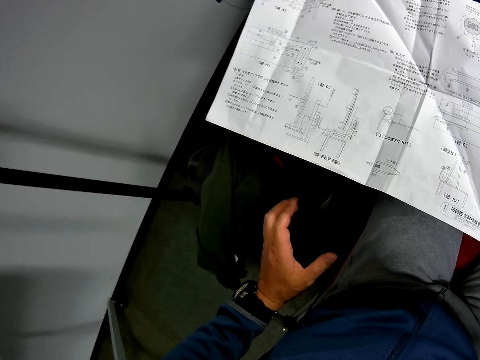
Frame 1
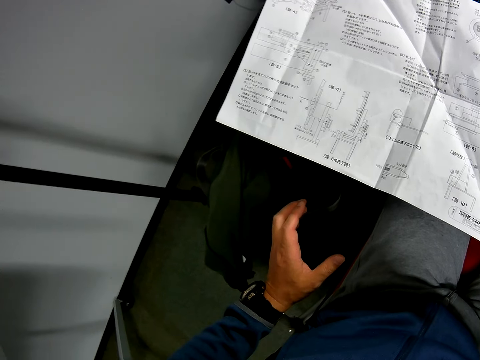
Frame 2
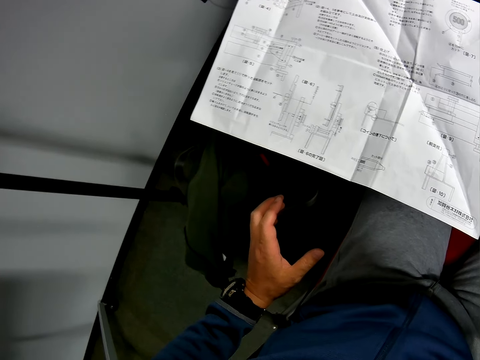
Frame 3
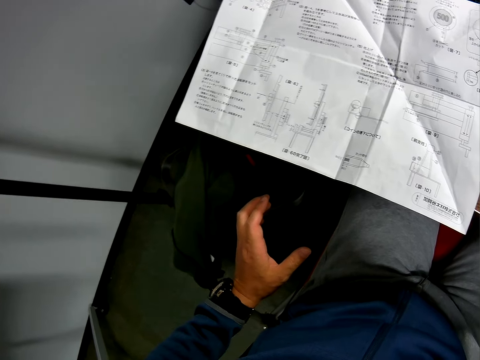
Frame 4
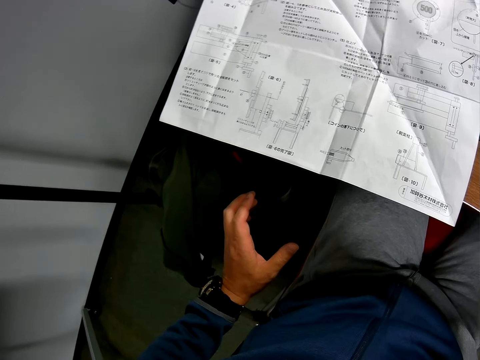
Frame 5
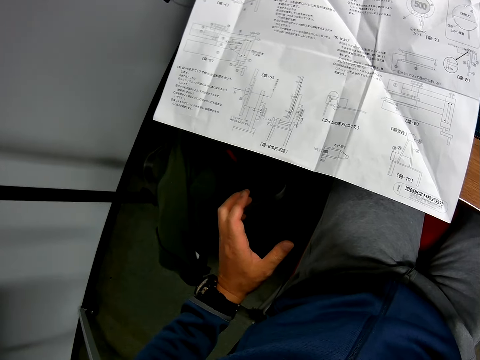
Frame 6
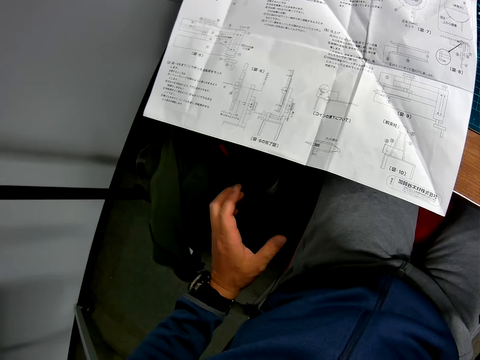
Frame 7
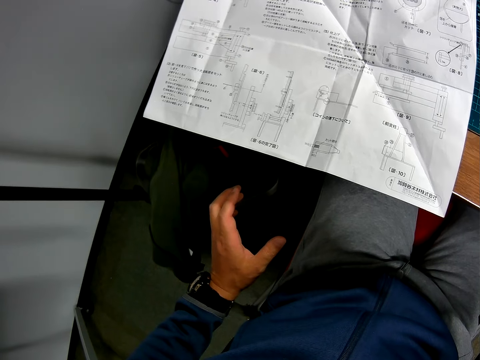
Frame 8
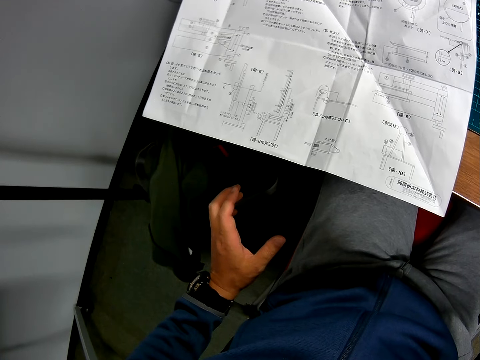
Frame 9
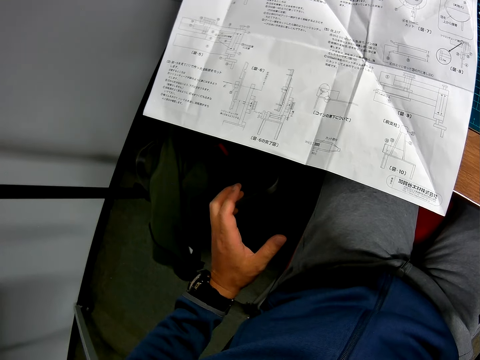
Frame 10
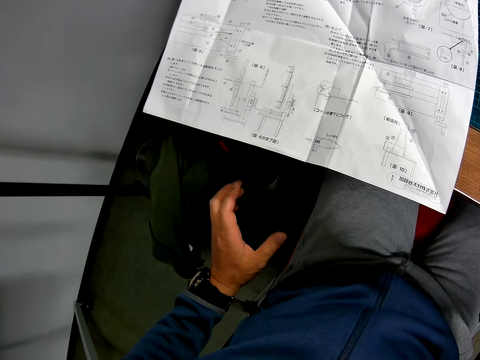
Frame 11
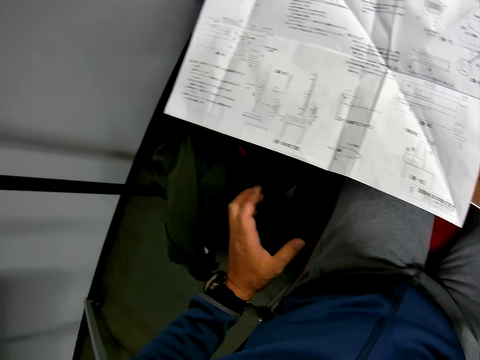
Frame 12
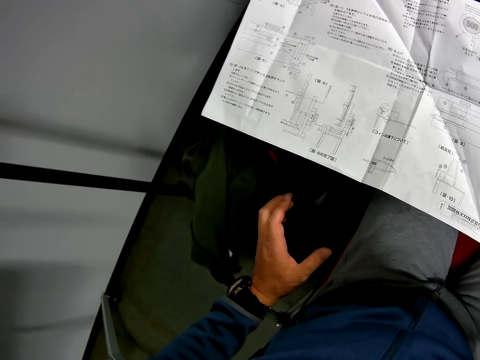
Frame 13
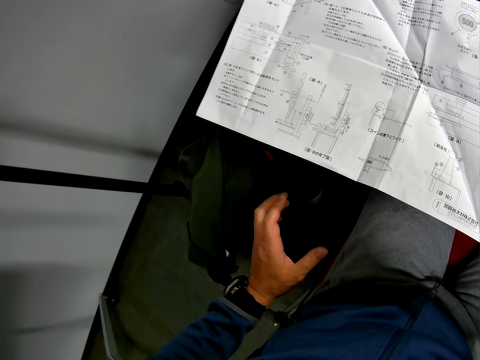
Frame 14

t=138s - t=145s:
The camera wearer looks at the paper.

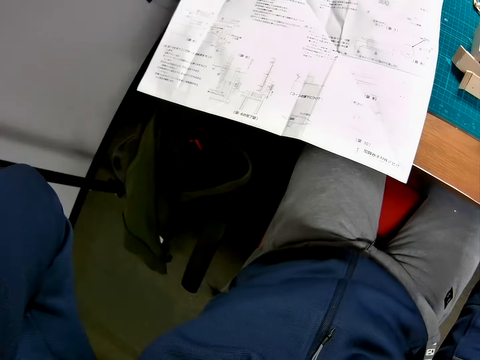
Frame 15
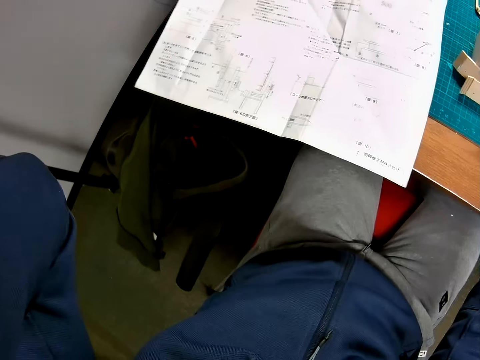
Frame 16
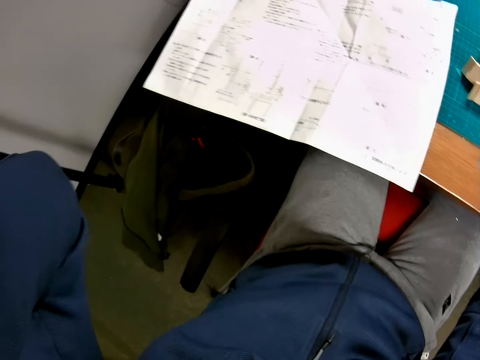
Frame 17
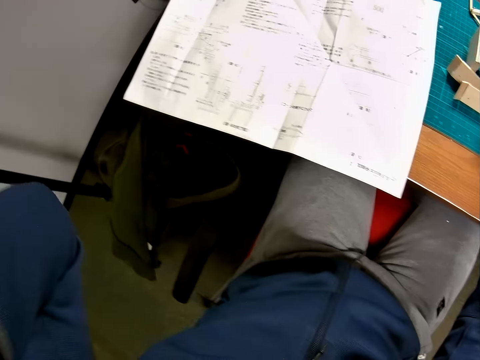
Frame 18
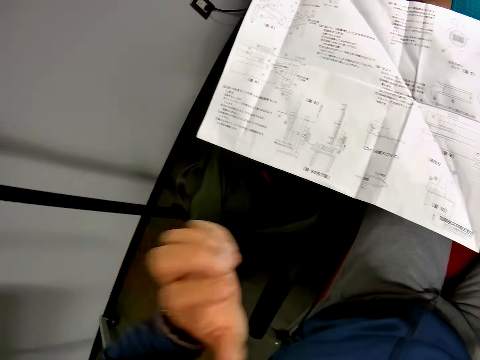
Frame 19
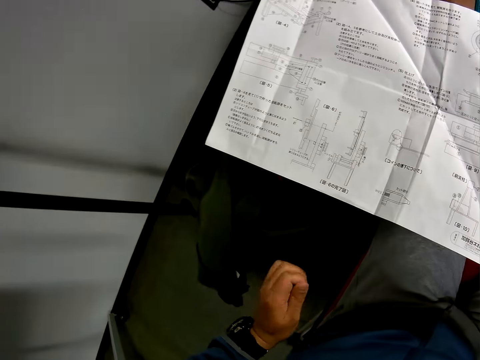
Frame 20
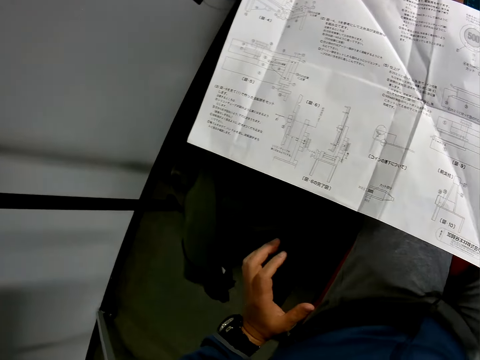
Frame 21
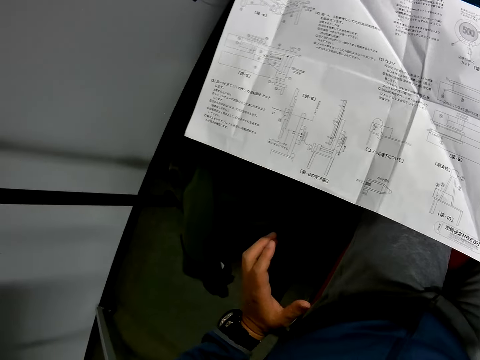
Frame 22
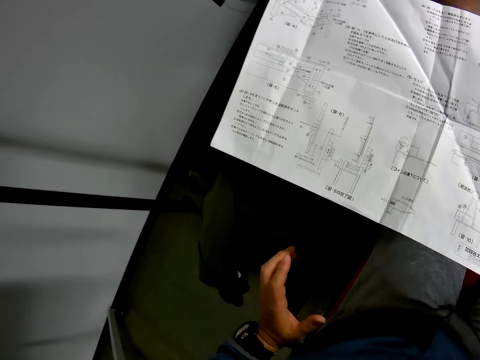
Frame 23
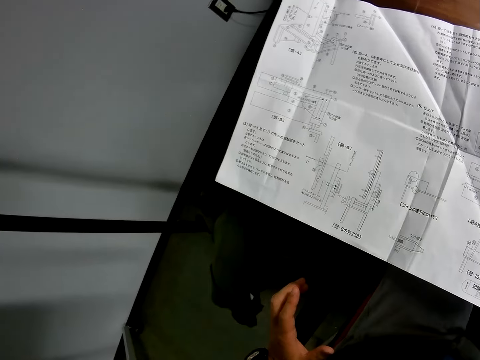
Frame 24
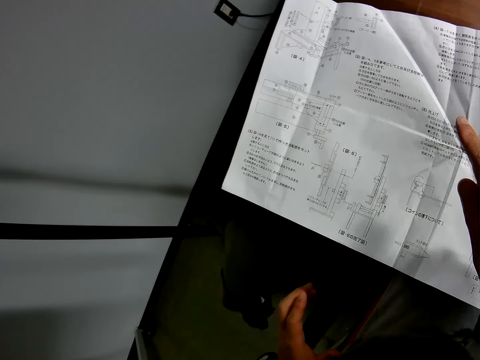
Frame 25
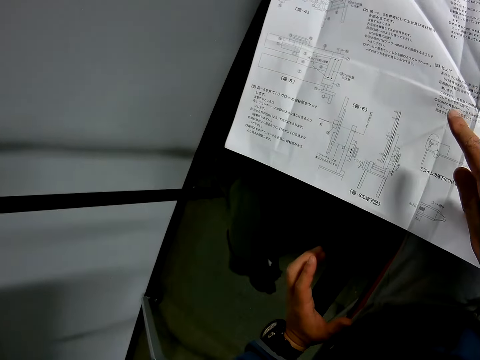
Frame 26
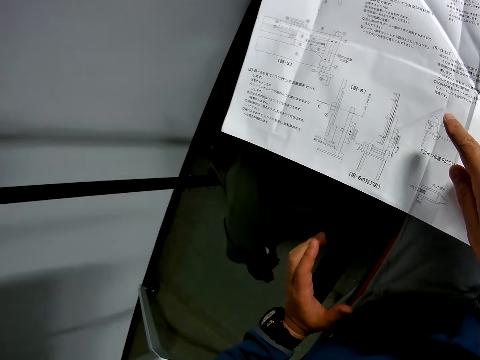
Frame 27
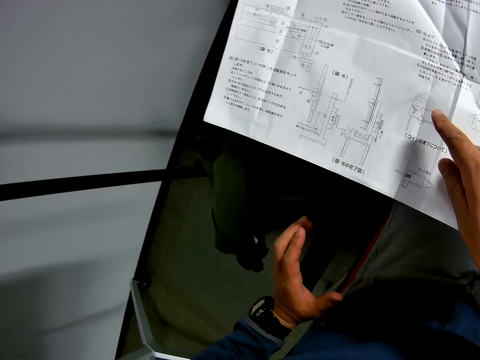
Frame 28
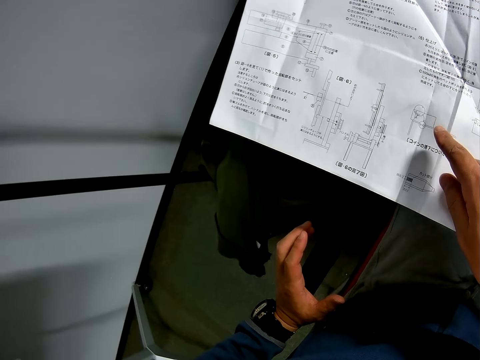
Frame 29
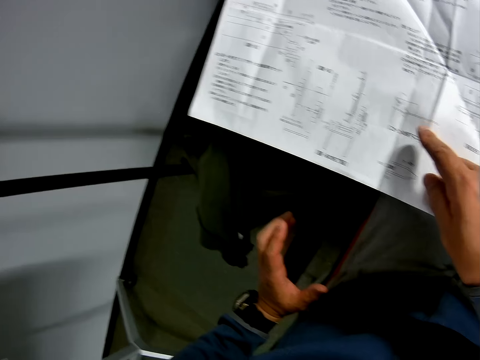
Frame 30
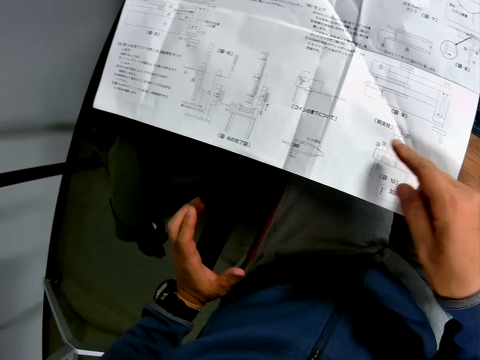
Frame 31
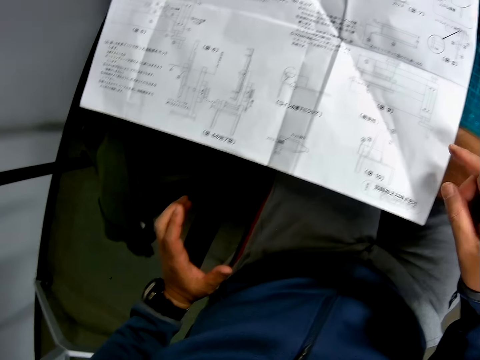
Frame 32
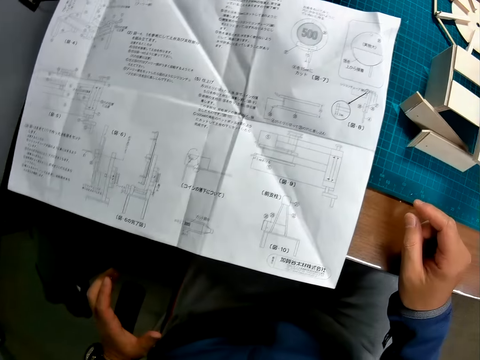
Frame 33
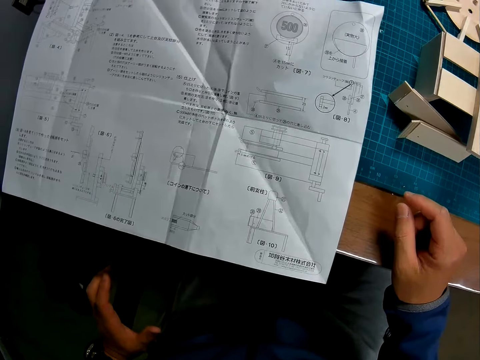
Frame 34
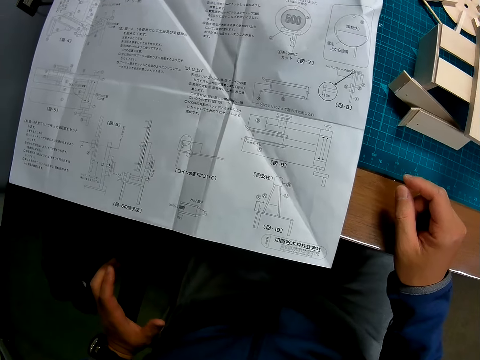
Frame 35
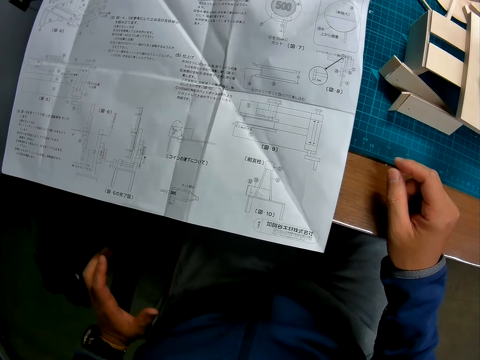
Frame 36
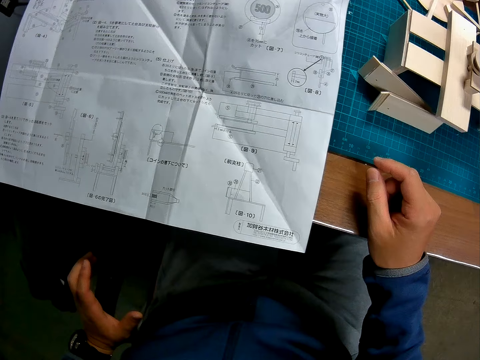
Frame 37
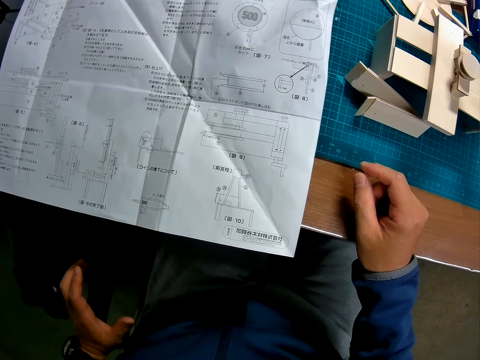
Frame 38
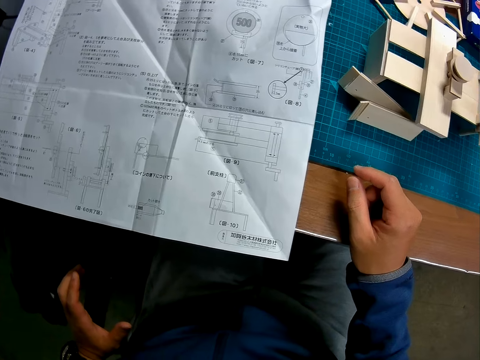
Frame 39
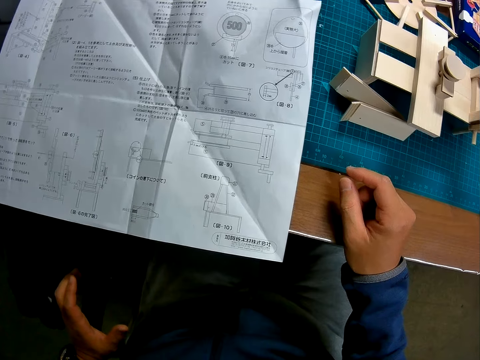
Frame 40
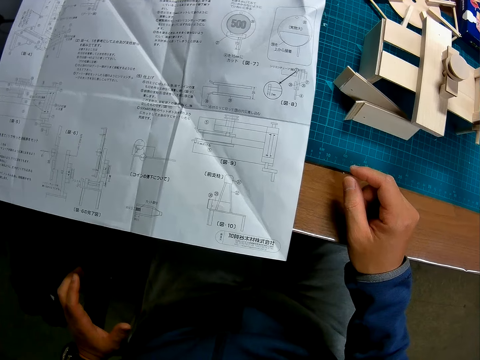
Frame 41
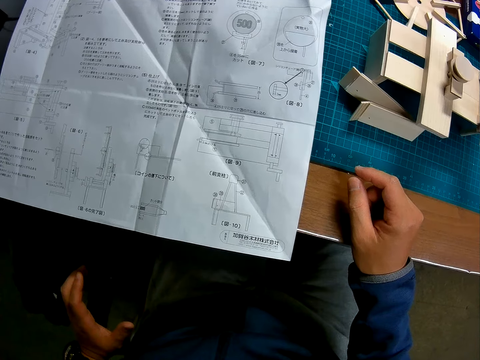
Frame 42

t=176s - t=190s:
The camera wearer scratches on the head. They look at a paper. They point at the paper. They rest the hand on the table.

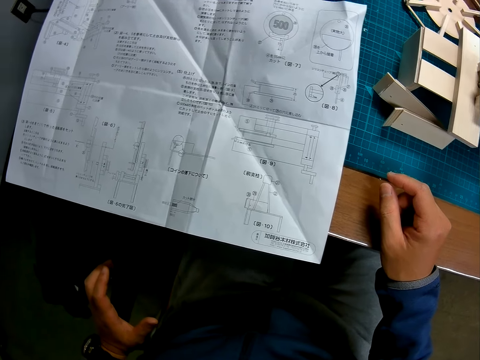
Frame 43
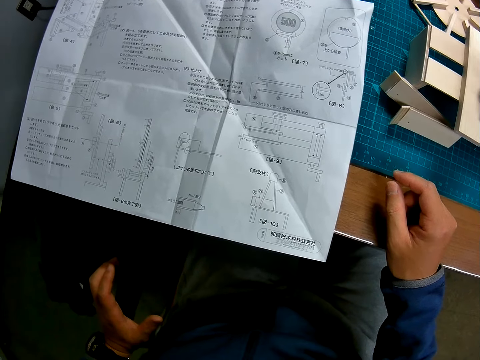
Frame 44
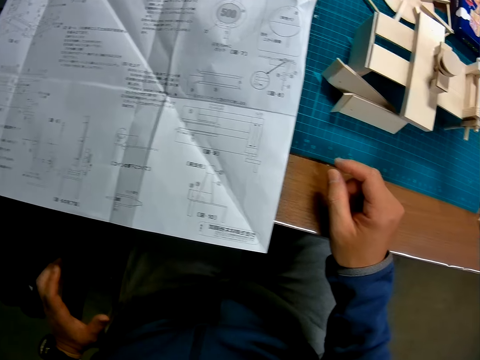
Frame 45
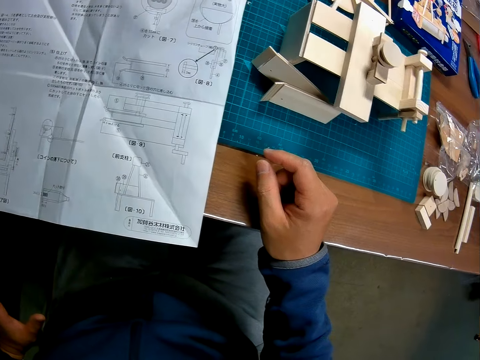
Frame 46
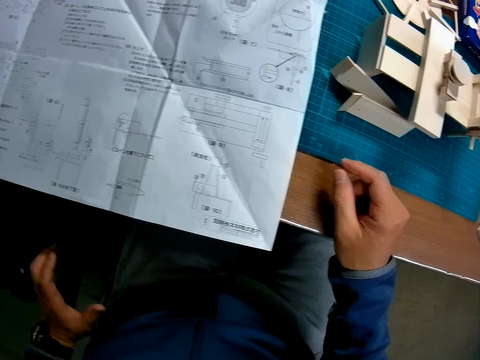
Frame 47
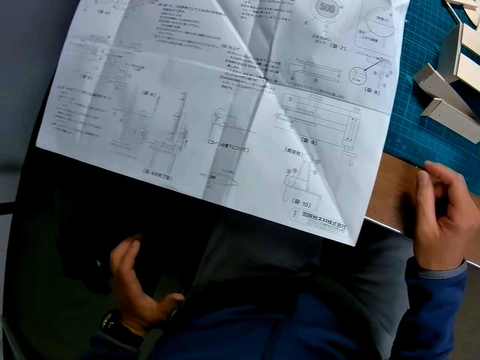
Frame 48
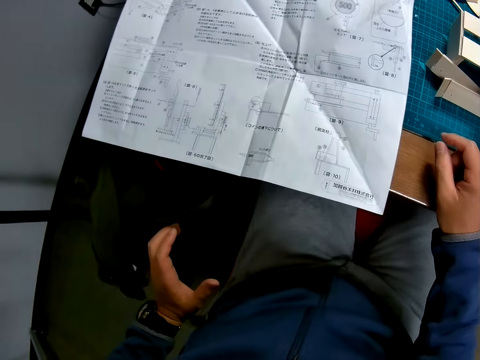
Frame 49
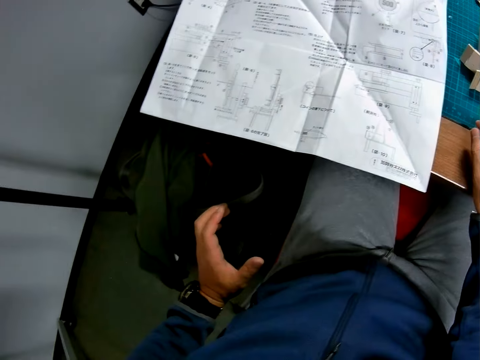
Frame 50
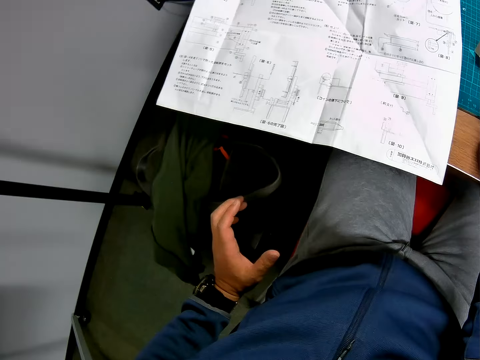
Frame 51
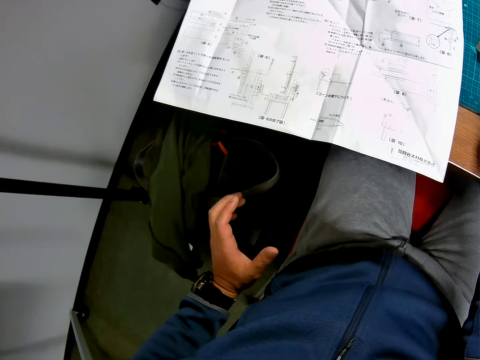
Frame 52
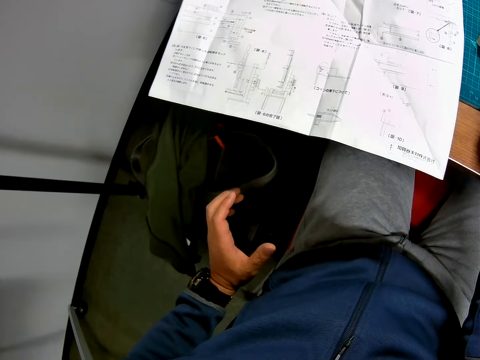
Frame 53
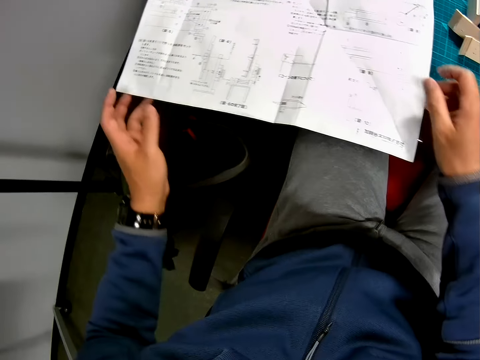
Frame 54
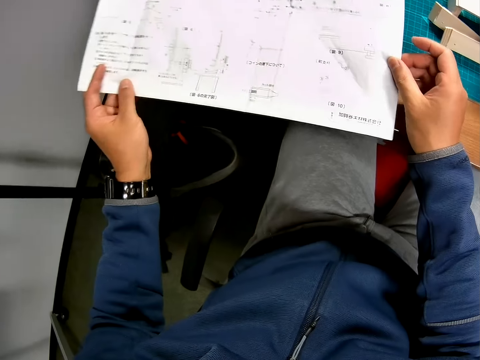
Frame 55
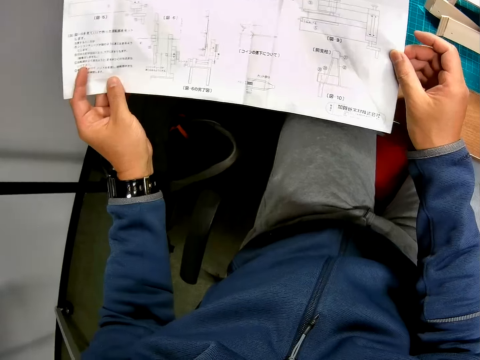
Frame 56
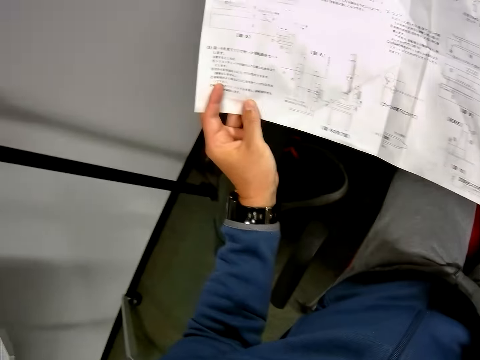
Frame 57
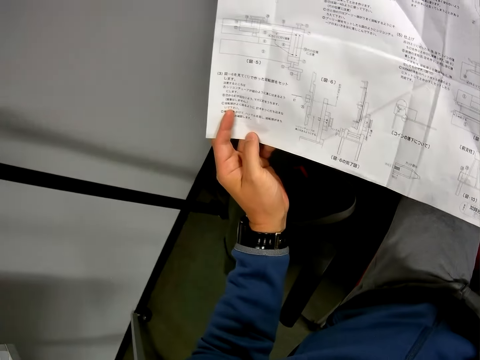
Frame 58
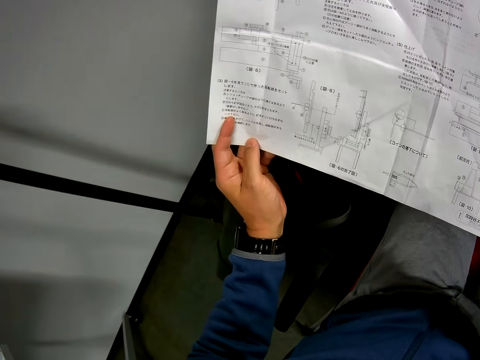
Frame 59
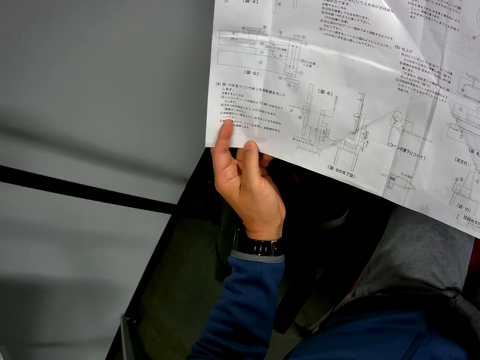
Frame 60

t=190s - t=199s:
The camera wearer looks at the paper on the paper. They take the paper off the table.
